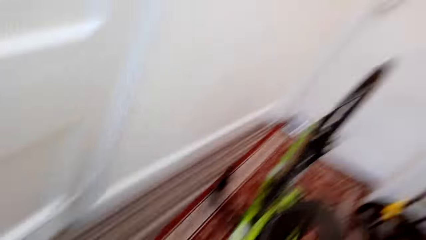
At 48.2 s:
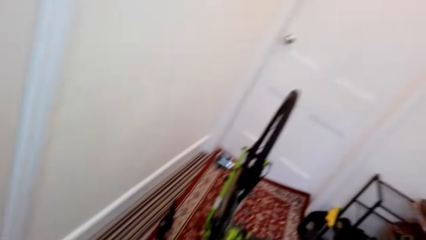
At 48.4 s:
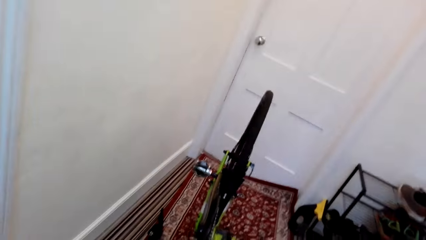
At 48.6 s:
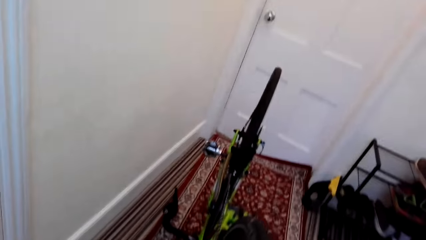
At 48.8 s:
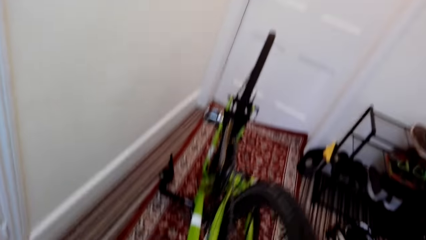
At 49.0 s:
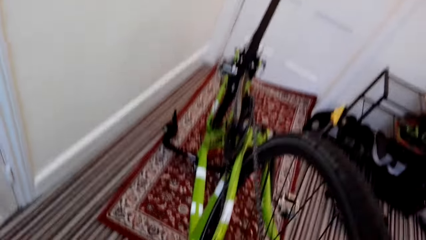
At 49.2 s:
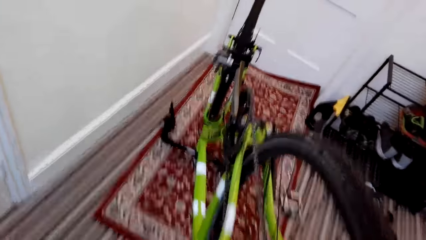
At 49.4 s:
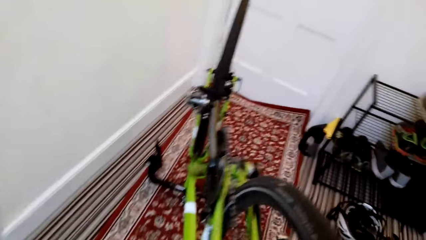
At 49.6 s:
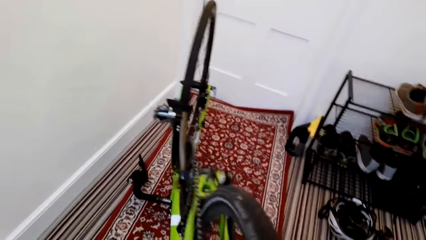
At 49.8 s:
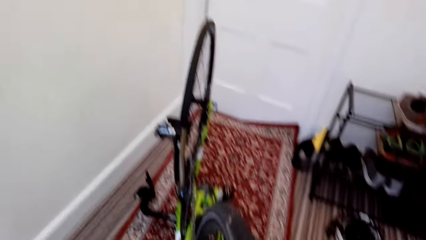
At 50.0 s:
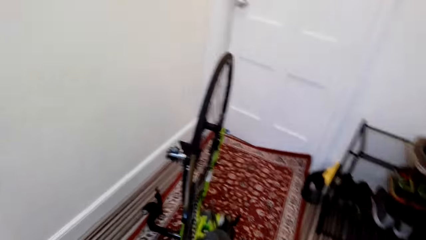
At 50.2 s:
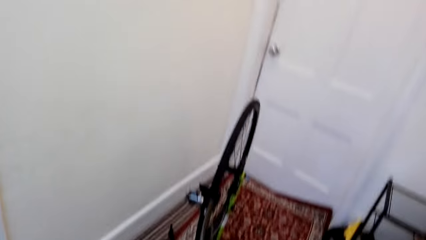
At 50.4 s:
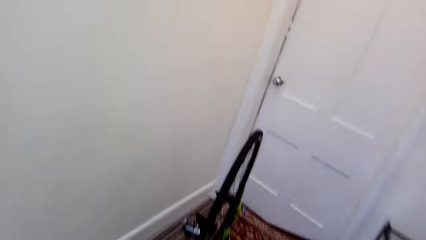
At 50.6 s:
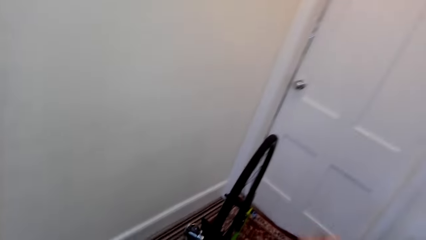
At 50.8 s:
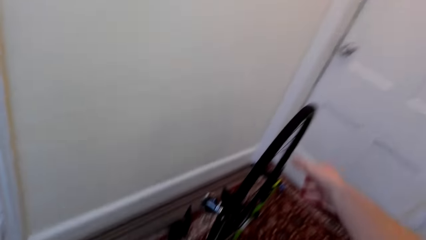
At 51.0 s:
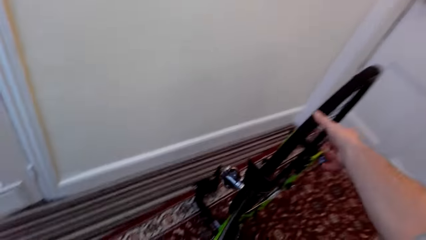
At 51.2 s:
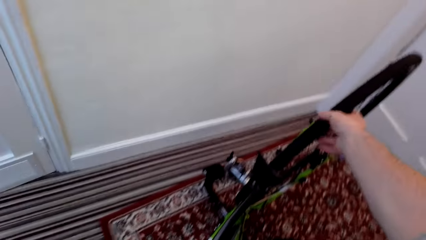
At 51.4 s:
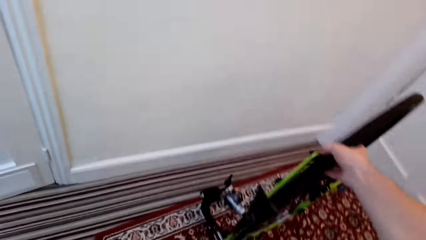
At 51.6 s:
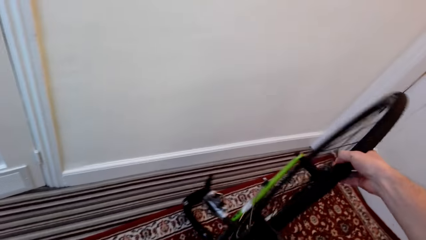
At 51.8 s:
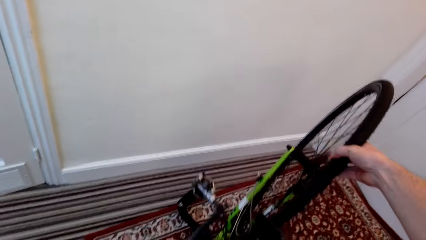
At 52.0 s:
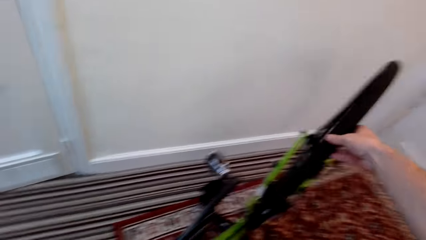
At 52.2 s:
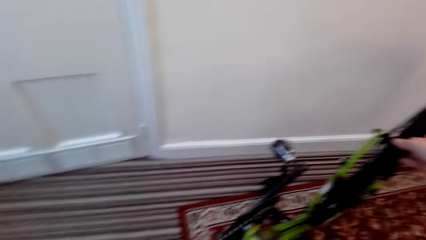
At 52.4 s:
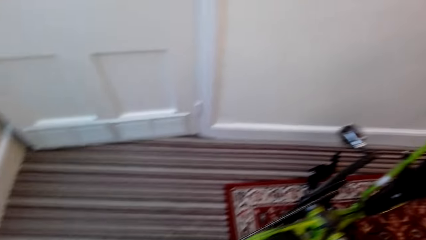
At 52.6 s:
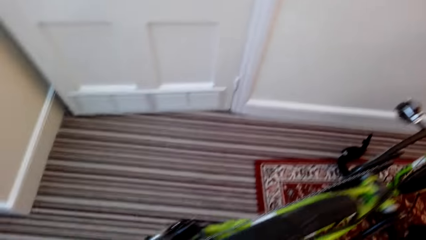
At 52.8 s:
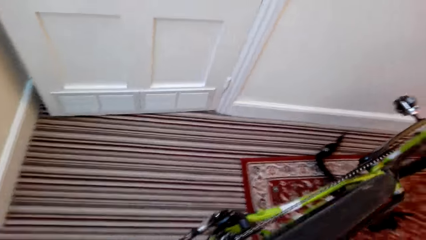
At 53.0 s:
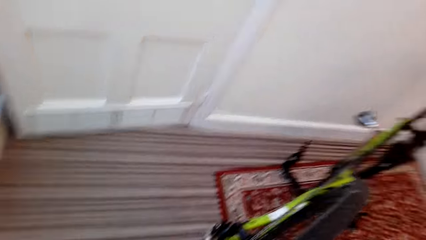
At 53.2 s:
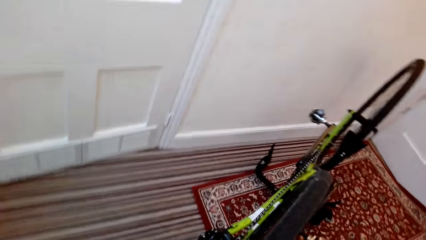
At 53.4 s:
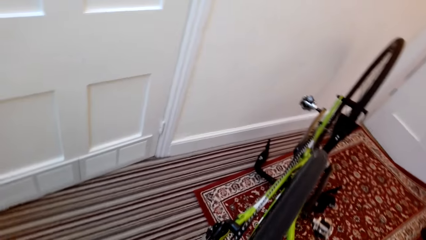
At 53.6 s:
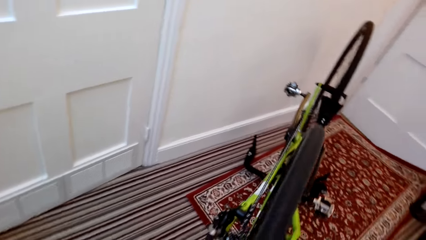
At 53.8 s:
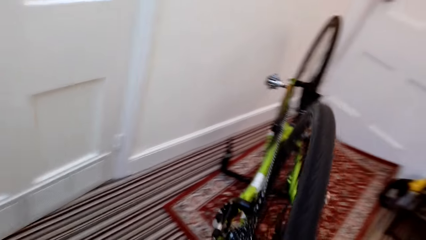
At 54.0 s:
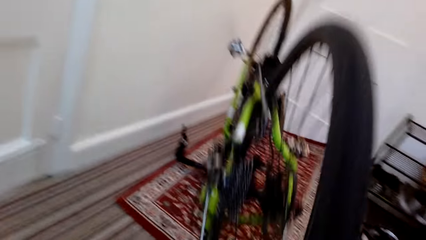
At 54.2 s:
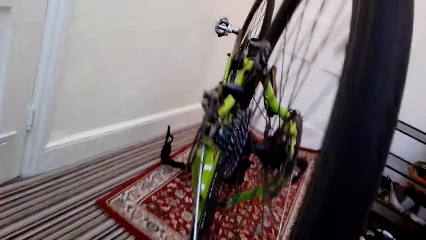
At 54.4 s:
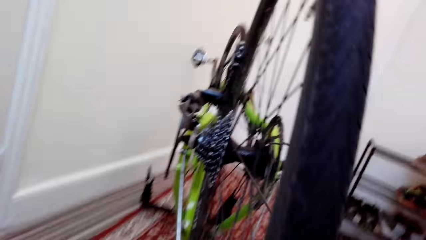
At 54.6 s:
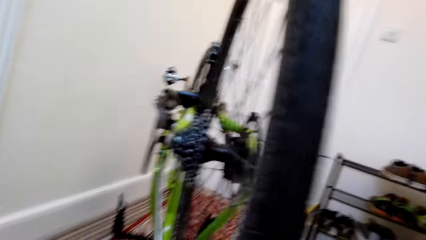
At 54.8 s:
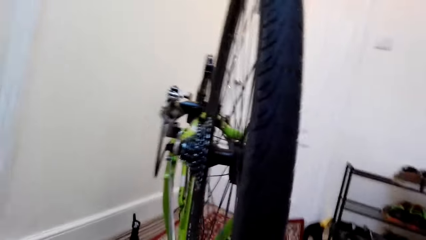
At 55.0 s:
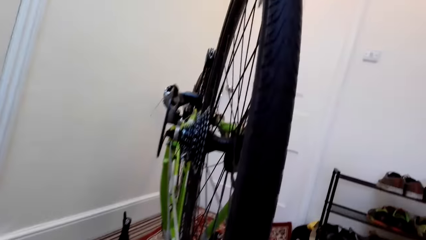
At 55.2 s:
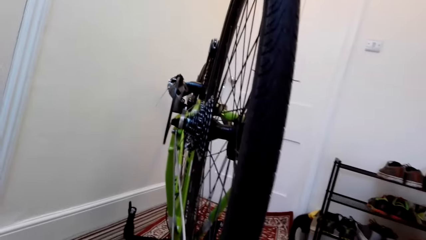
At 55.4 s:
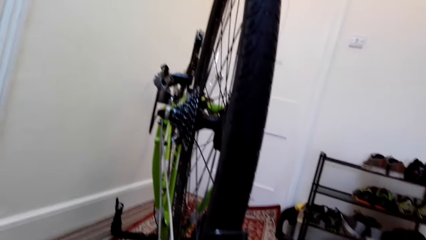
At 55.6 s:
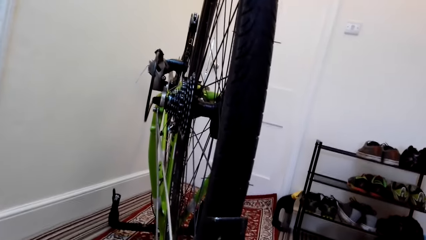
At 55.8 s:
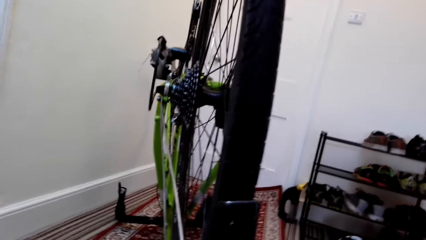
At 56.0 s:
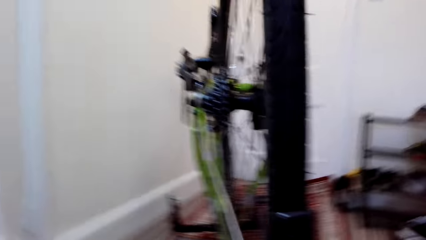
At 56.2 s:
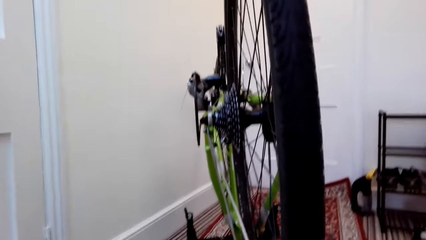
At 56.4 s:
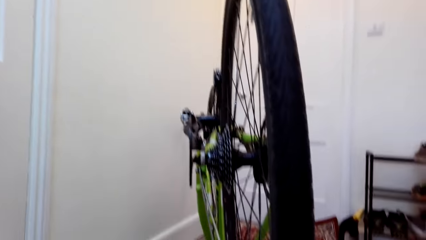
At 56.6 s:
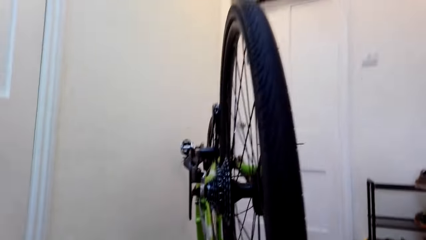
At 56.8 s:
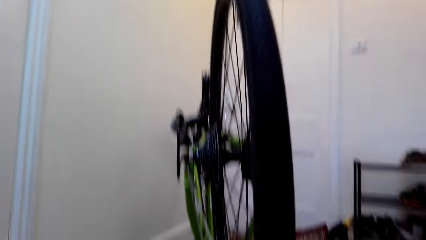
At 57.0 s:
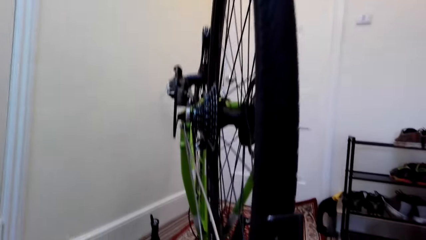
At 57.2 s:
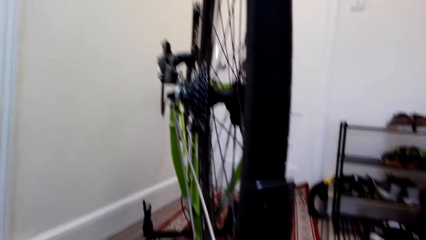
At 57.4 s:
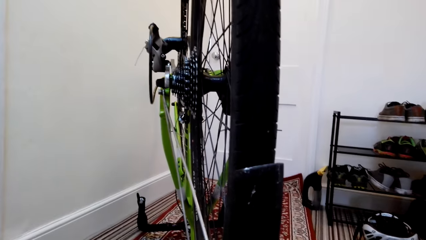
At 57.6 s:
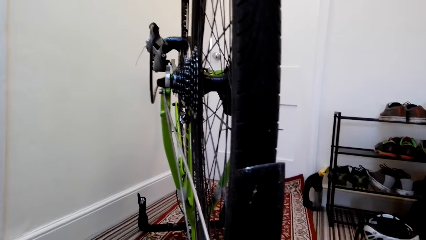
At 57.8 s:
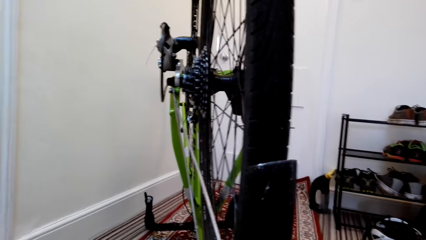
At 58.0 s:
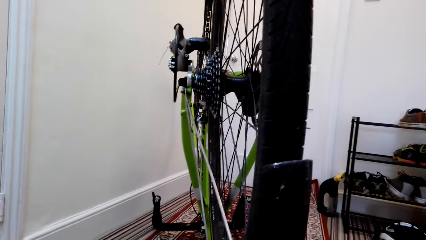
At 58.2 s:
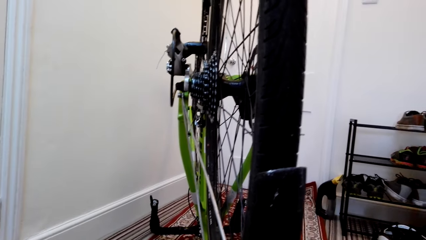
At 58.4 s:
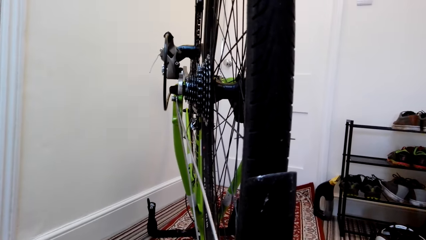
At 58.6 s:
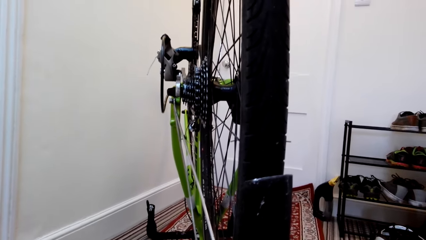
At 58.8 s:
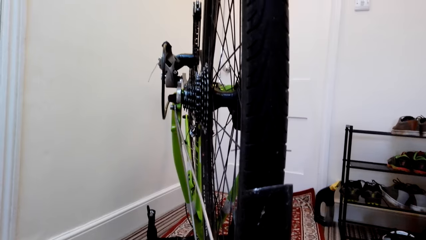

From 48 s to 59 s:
The camera wearer looks at the bicycle. They turn the bicycle back tire. They move the bicycle. They look around. They look at the bicycle.

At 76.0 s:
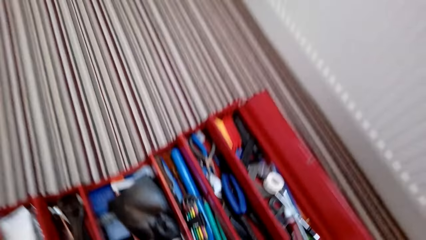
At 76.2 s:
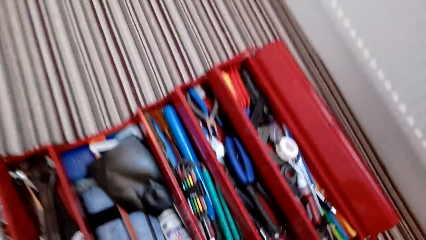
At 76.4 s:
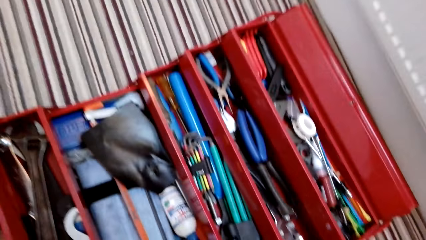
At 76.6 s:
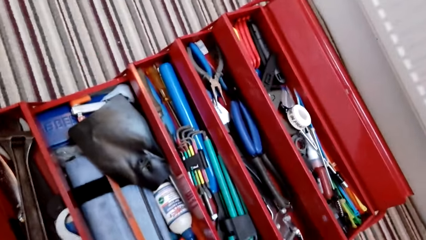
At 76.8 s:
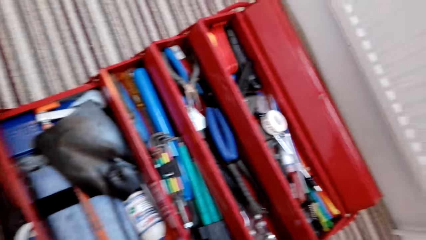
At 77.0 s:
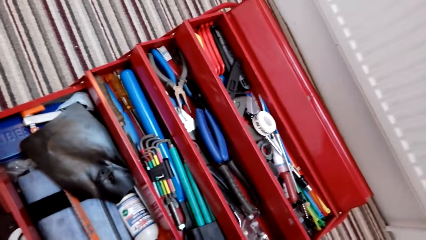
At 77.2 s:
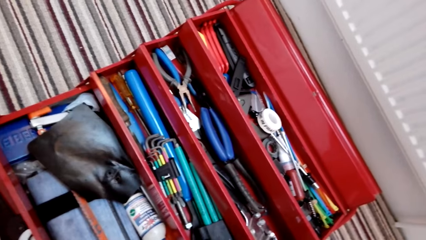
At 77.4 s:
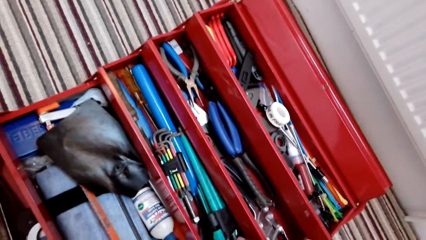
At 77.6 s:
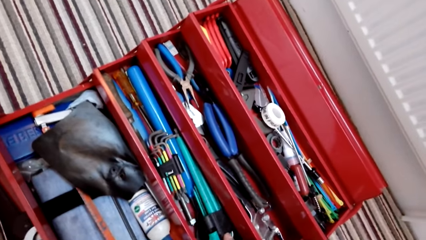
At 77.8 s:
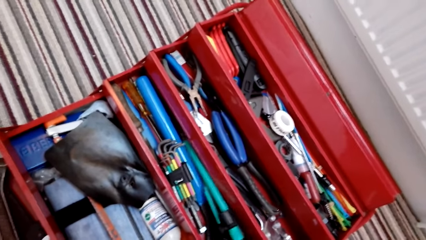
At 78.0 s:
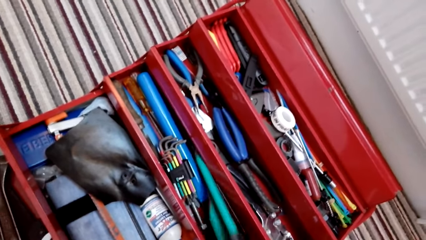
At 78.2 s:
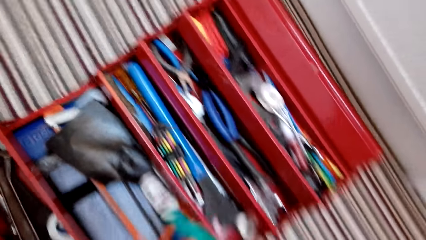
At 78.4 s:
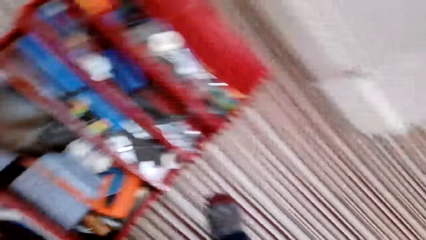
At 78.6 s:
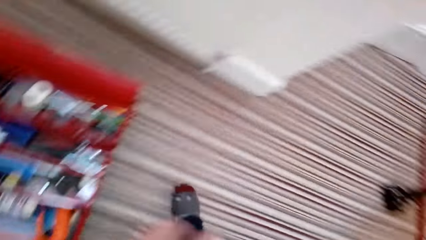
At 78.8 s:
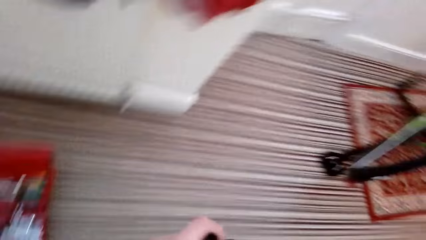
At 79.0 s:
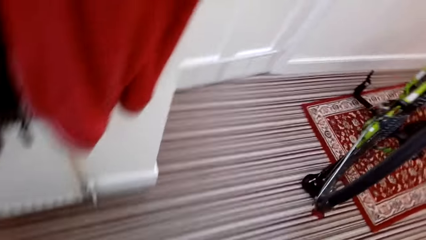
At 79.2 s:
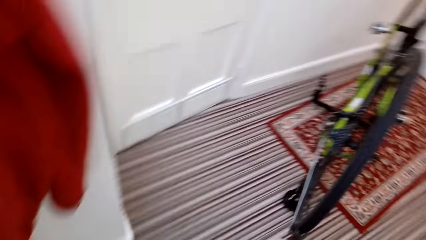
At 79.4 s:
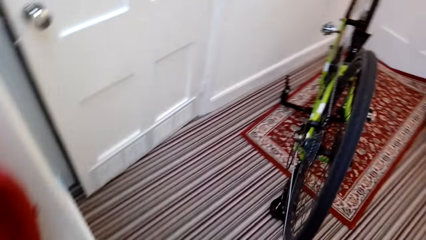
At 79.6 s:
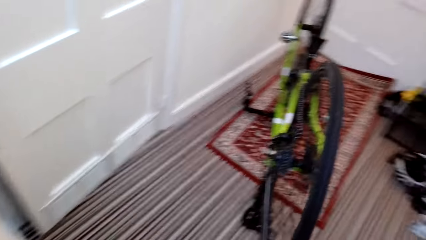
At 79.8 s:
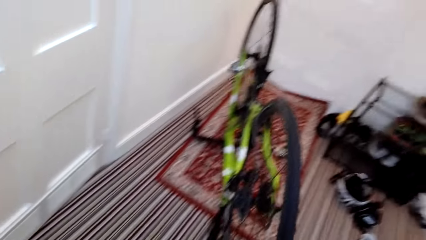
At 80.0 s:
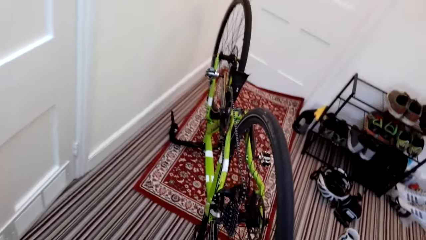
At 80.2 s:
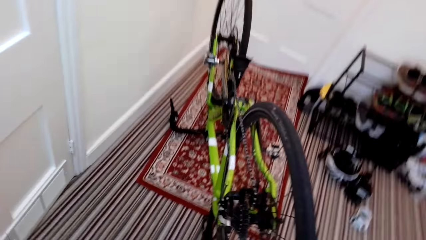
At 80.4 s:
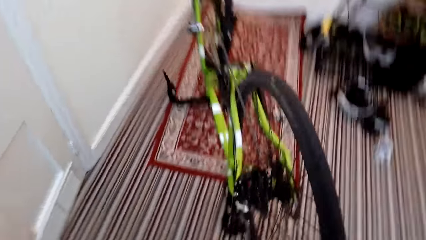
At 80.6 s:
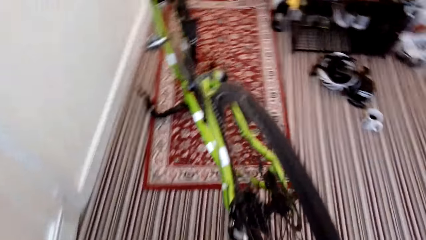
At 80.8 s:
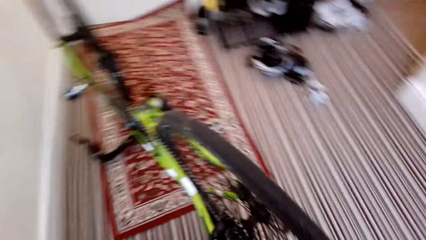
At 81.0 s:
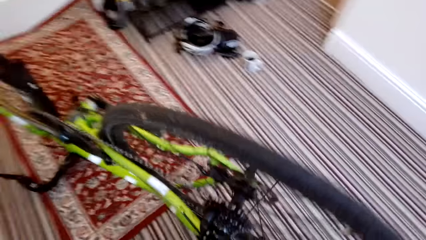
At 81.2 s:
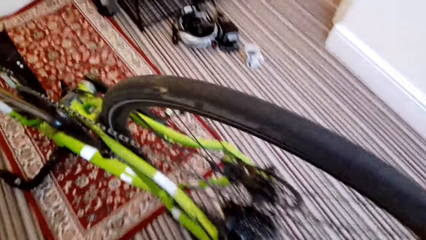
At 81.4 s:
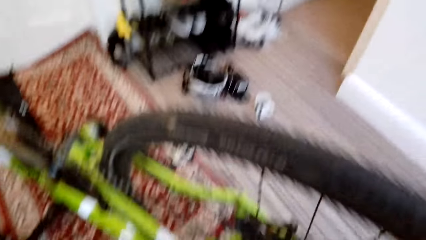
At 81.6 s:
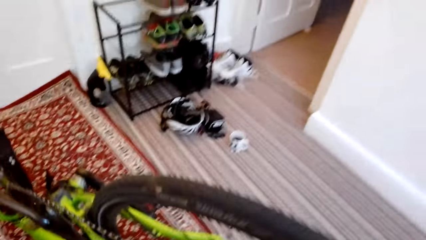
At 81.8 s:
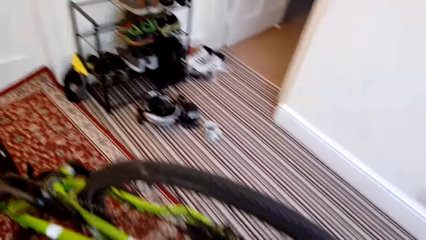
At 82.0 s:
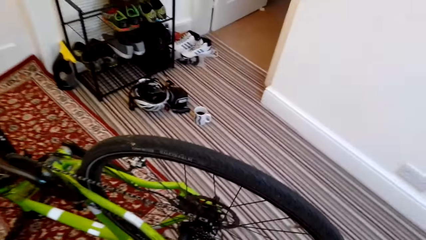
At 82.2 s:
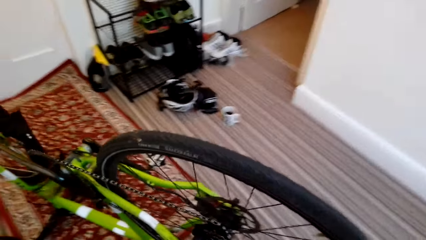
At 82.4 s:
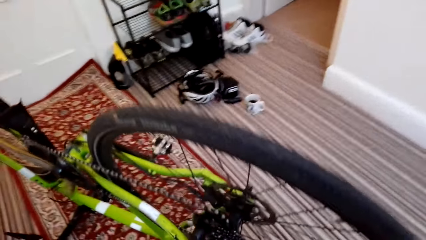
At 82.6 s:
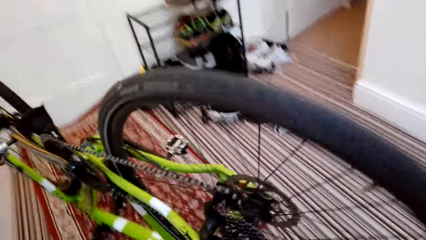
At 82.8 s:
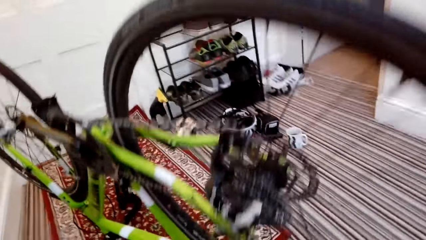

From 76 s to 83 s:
The camera wearer picks up an allen key from the tool box.
